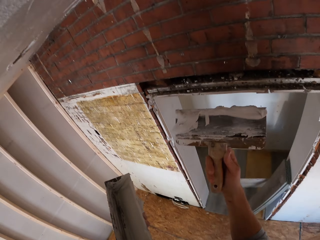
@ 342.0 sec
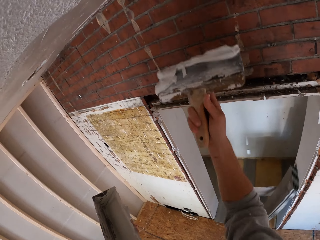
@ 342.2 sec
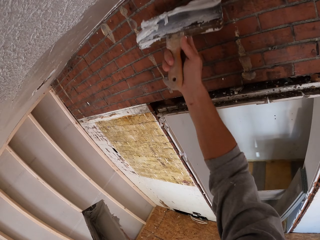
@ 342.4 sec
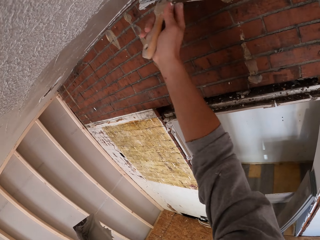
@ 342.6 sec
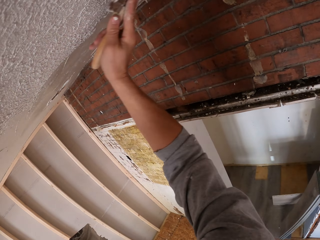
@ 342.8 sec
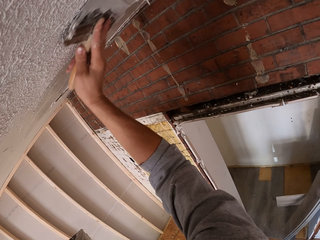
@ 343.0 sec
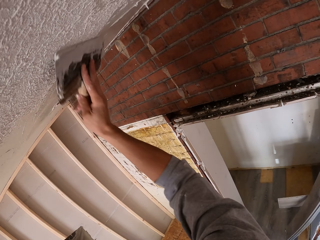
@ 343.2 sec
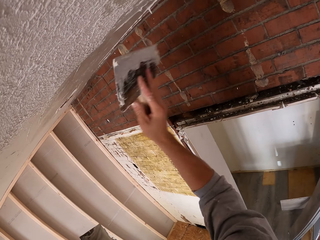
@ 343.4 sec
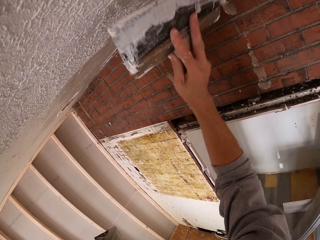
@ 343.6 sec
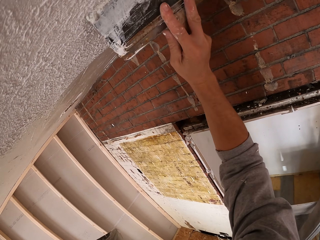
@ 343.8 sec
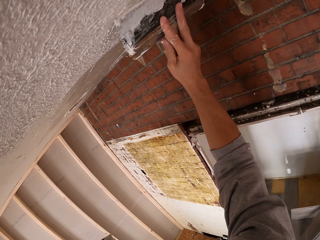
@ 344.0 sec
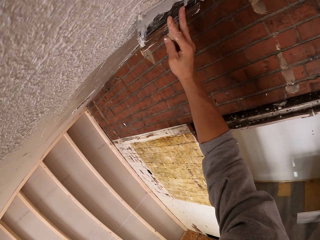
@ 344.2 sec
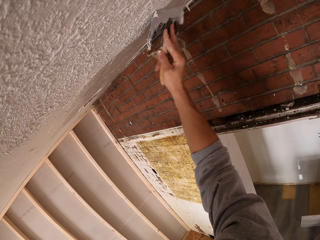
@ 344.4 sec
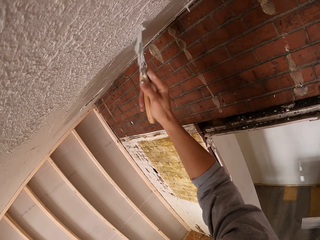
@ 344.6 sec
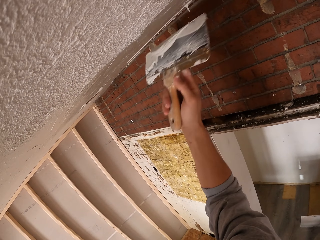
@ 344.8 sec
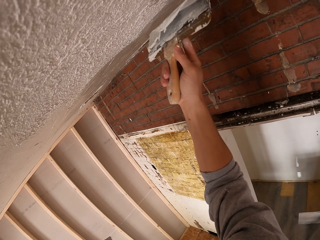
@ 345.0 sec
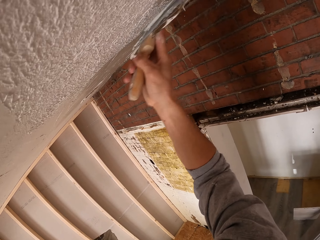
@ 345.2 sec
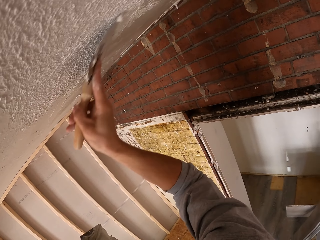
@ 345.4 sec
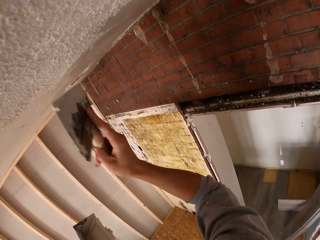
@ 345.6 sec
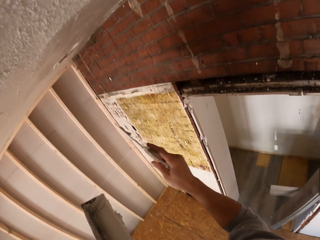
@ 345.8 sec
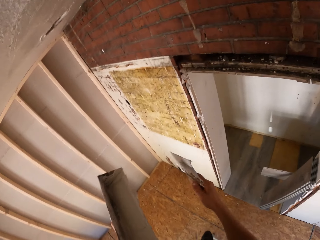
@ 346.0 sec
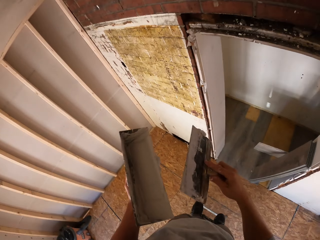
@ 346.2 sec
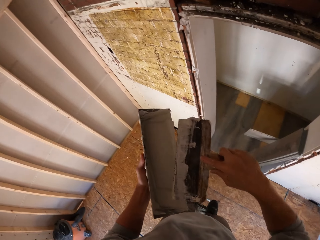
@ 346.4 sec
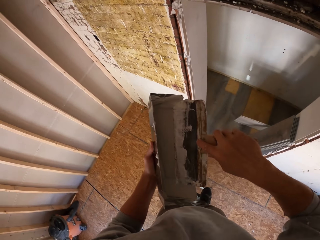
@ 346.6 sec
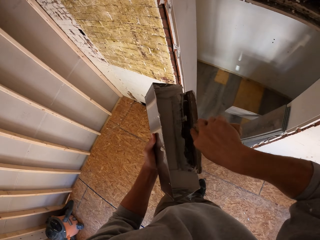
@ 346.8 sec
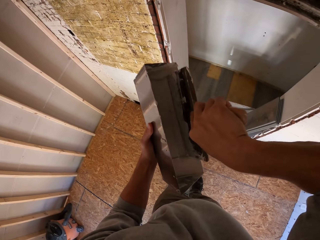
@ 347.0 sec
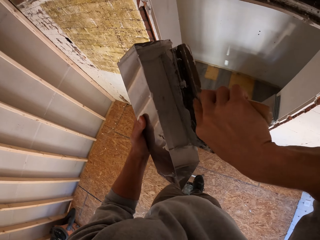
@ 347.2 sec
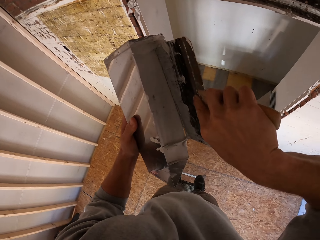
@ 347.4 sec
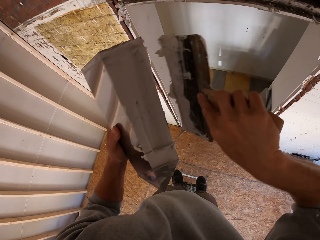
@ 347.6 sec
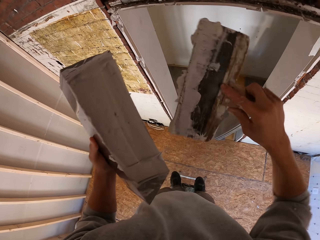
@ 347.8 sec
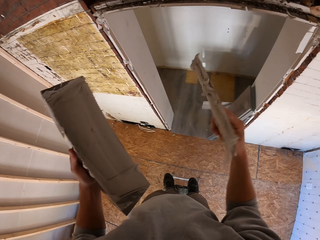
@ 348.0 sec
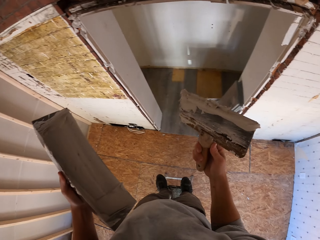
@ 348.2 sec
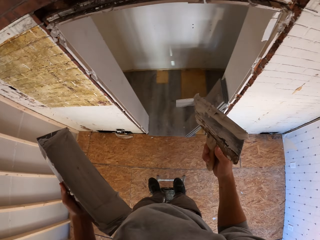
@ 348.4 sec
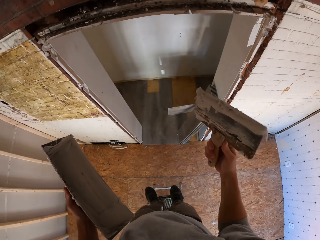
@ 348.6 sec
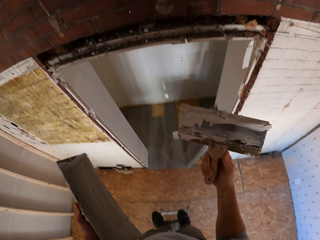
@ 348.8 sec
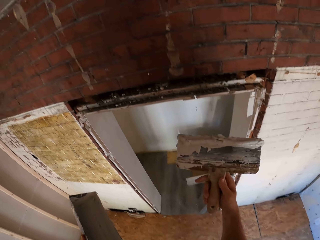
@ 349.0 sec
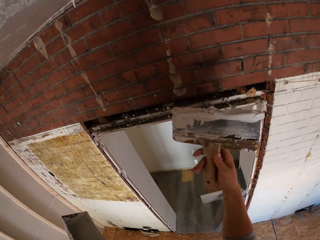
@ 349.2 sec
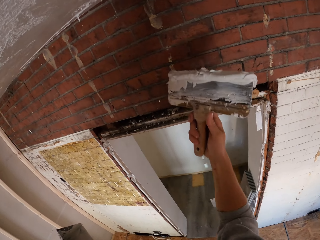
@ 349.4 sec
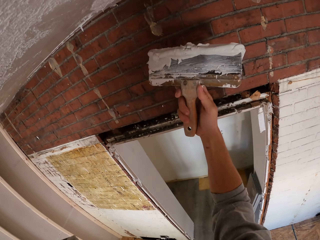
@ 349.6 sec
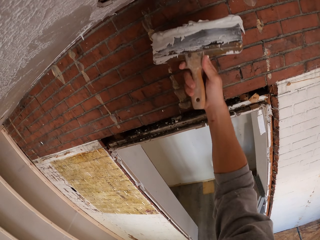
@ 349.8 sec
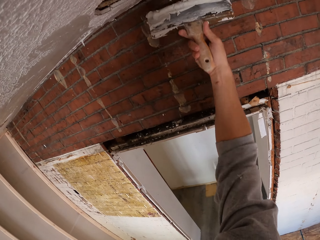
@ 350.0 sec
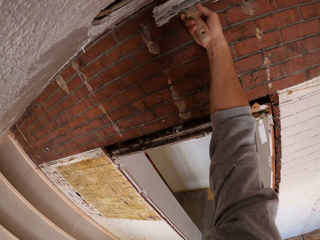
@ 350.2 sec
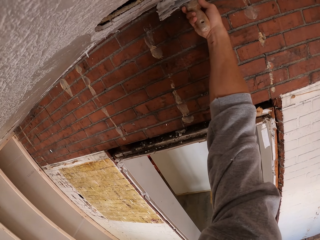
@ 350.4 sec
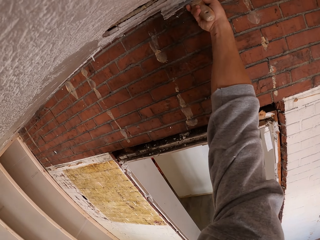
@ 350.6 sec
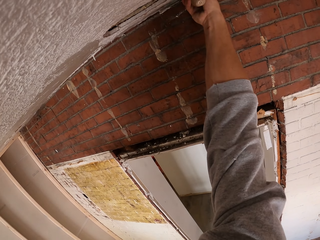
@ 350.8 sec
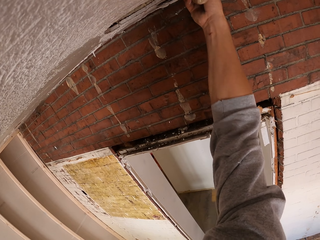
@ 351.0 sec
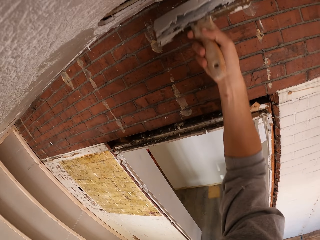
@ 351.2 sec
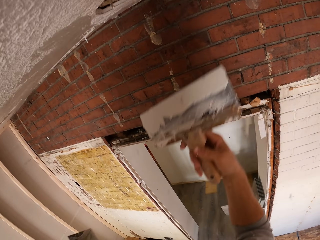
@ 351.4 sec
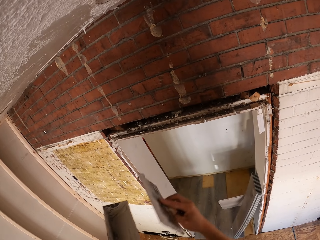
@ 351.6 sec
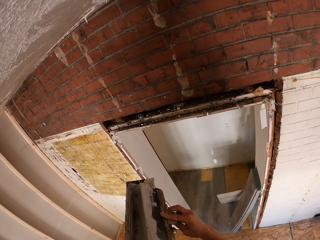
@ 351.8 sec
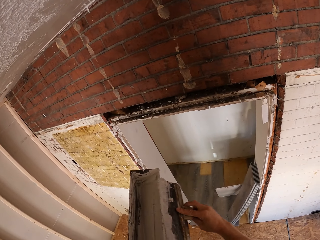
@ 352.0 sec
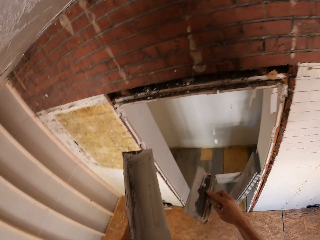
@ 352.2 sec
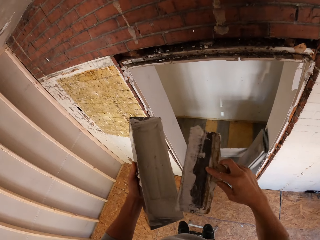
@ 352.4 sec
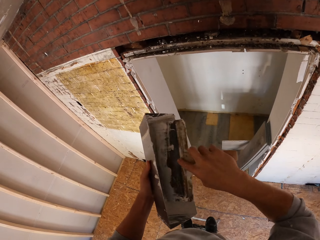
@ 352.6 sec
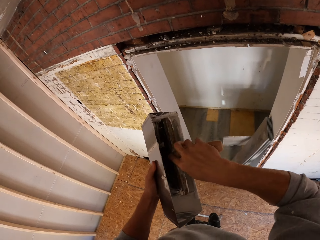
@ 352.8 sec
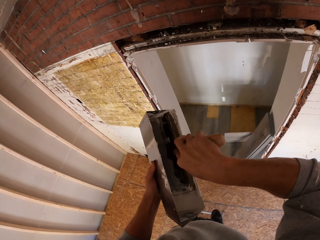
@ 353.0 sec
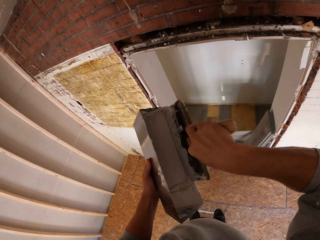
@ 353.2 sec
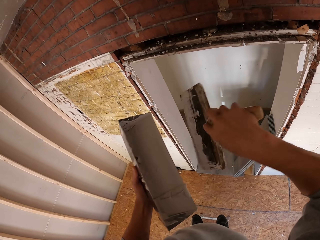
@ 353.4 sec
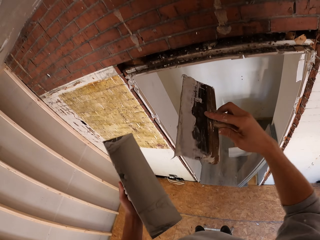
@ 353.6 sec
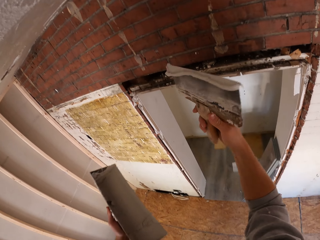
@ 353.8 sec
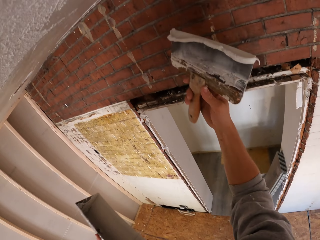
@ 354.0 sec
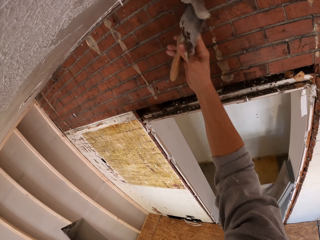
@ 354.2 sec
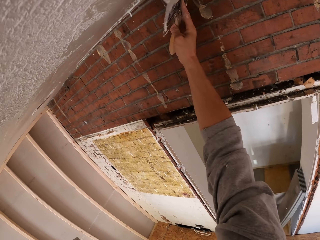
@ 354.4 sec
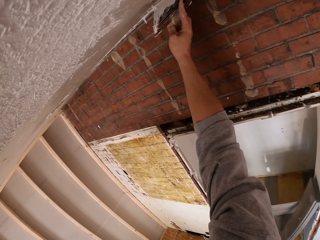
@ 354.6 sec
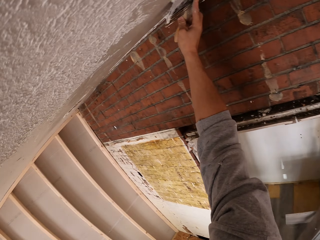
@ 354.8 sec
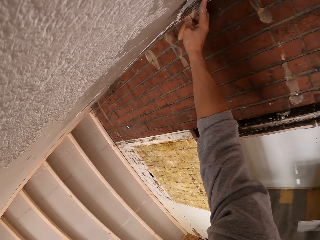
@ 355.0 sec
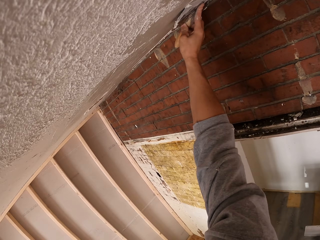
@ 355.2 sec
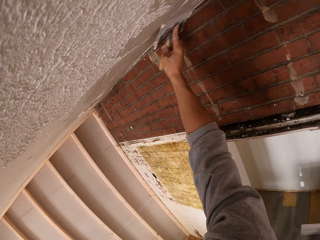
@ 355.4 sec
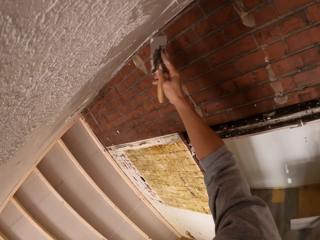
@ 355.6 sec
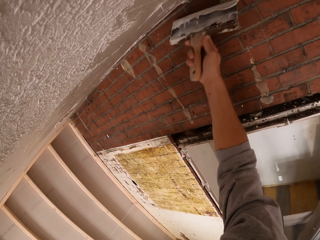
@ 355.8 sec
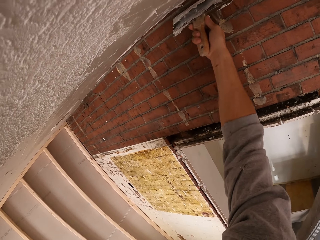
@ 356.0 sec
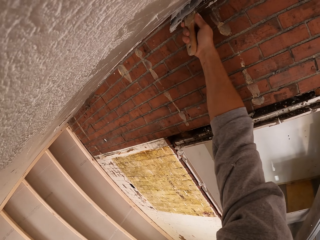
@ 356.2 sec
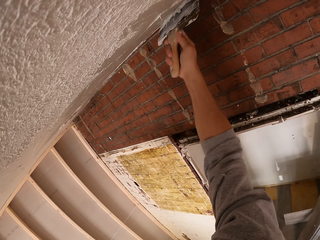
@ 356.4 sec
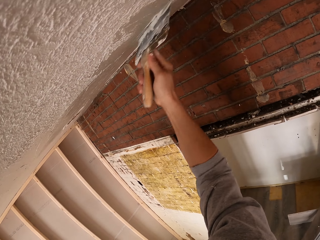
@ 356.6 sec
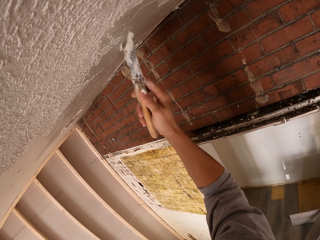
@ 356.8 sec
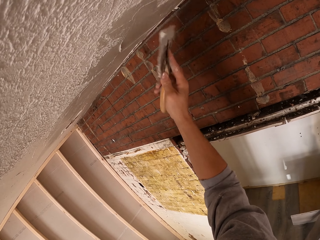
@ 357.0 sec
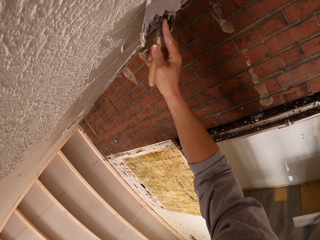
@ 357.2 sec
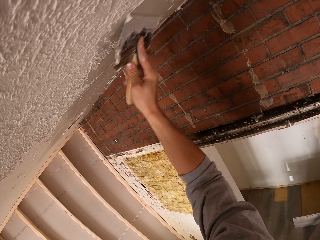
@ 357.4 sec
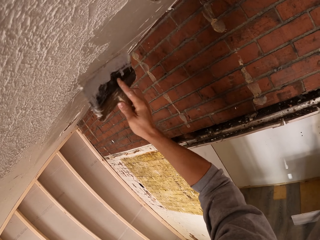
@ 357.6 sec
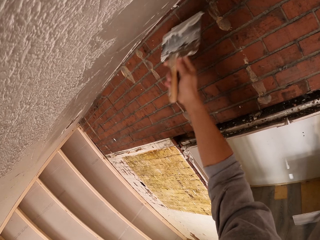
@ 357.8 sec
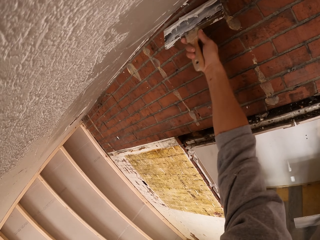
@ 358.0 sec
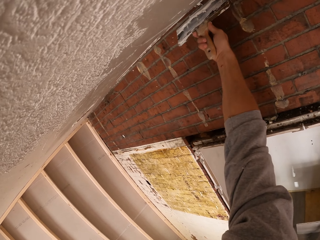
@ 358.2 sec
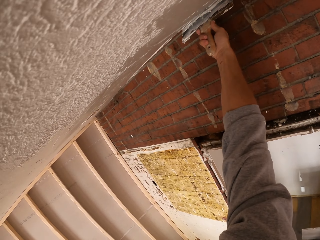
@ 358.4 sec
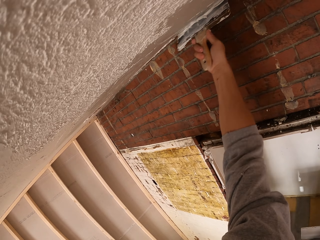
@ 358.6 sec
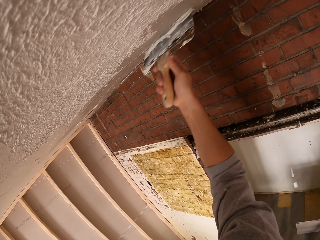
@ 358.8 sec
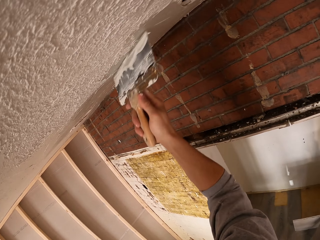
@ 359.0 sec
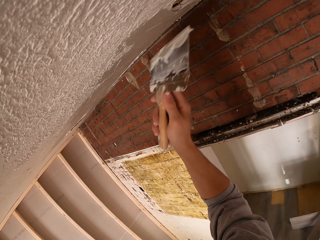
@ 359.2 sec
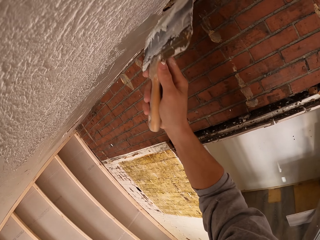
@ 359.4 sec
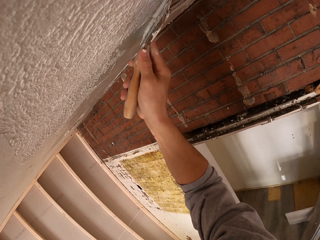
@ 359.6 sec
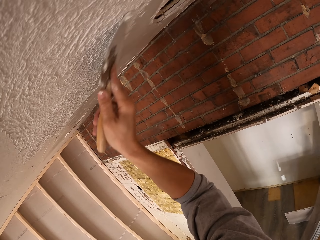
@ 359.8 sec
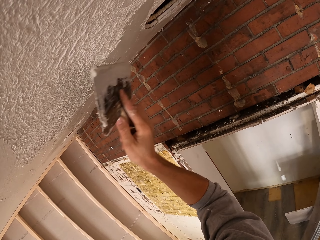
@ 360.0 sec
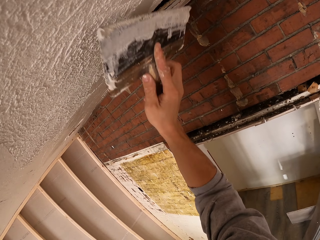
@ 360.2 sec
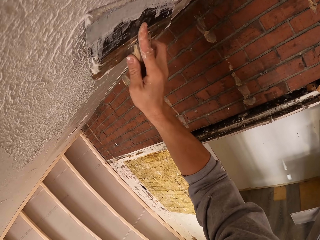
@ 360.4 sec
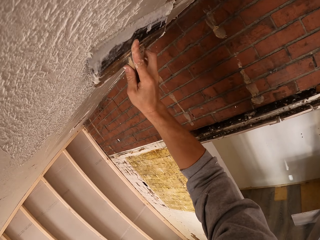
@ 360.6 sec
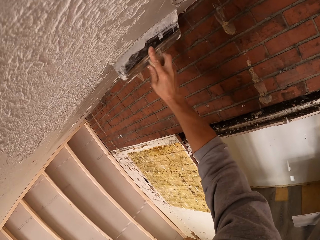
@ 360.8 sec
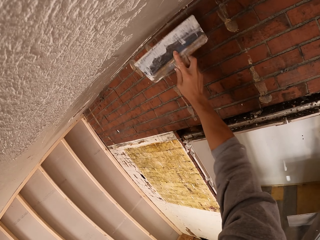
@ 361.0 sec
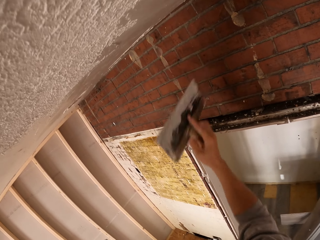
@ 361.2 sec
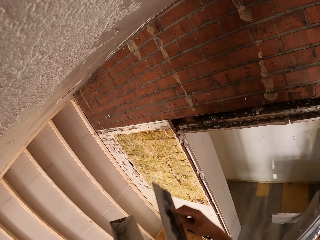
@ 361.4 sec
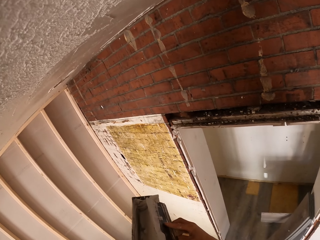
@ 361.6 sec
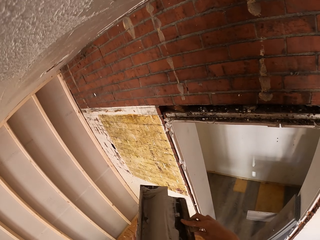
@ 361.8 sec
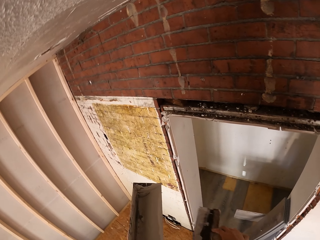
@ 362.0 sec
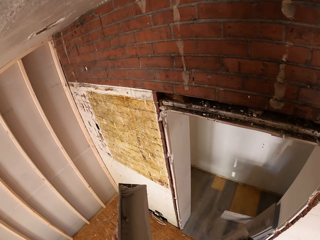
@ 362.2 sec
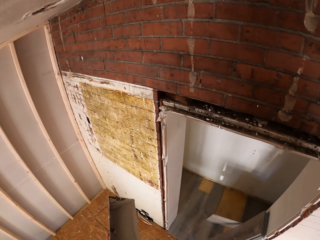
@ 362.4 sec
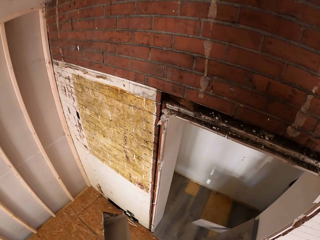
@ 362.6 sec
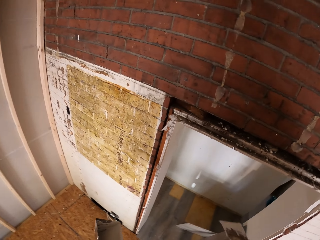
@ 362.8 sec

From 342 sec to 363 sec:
The camera wearer applies putty on the ceiling with a putty knife. They scoop putty with the putty knife in the container. They apply putty on the ceiling with the putty knife. They scoop putty with the putty knife in the container. They apply putty on the ceiling with the putty knife. They do it again. They remove putty on the putty knife.
